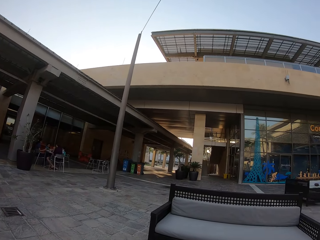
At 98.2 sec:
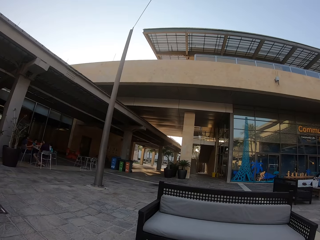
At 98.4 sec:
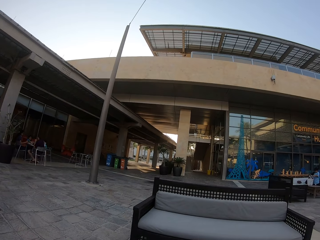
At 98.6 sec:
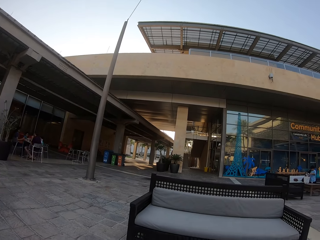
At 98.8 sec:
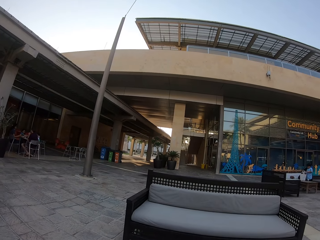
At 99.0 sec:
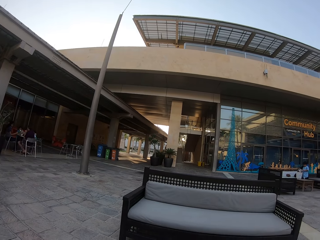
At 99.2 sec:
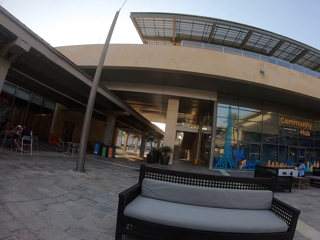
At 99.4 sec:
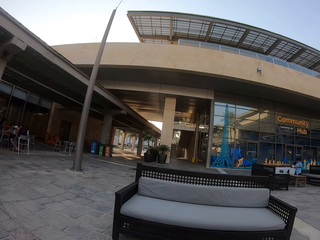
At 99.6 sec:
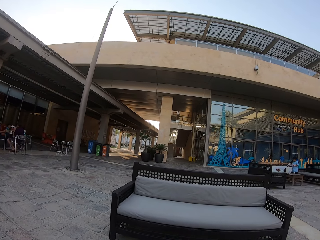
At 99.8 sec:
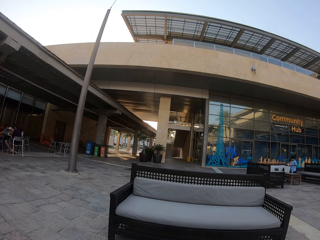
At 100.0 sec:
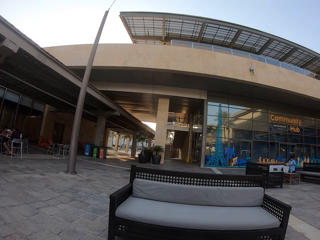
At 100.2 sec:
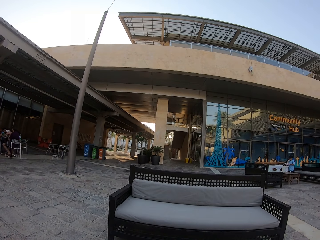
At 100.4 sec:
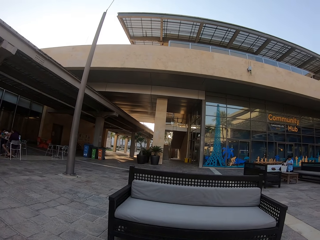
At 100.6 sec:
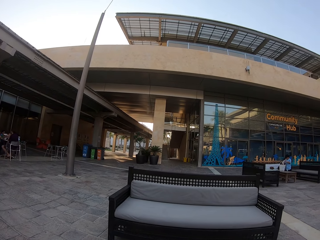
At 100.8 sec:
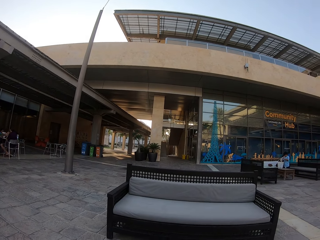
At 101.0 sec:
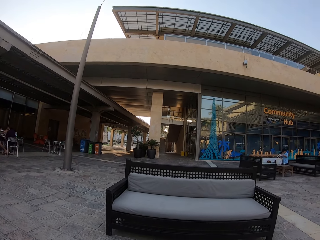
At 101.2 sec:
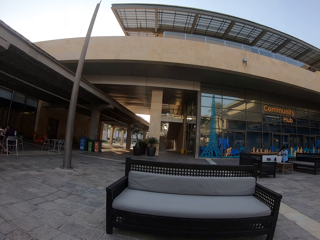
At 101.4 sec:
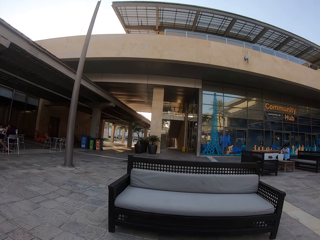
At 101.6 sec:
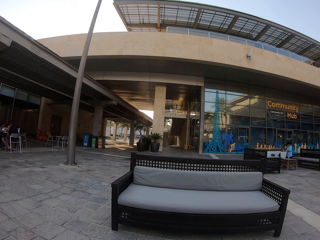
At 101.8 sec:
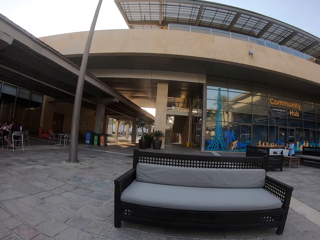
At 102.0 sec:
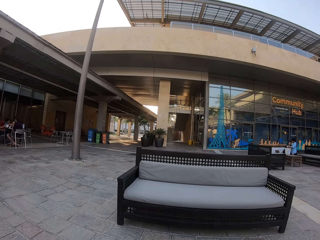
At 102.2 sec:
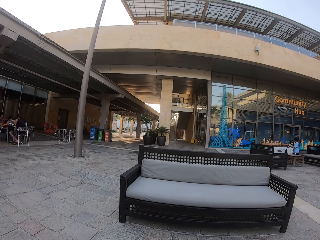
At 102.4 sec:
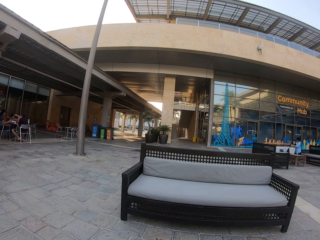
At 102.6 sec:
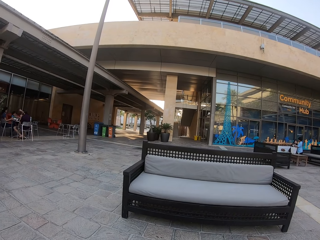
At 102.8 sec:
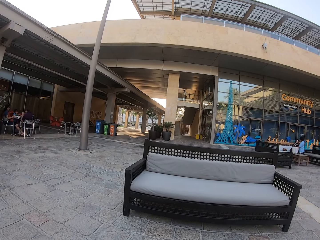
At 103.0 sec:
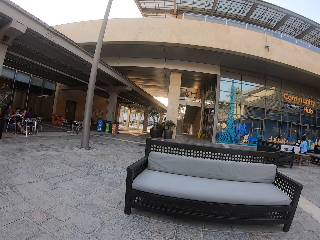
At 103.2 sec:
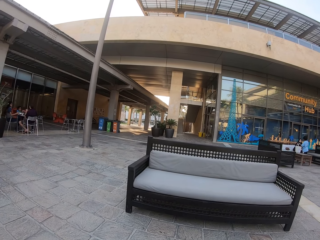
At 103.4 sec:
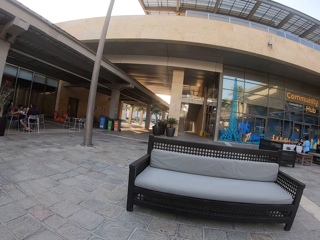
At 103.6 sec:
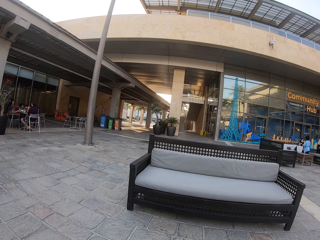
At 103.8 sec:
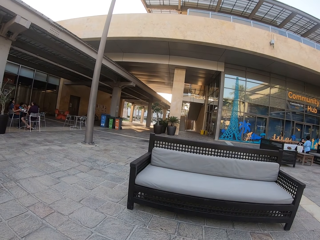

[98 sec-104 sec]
The camera wearer looks around.

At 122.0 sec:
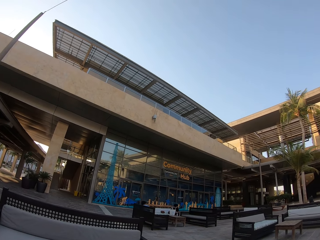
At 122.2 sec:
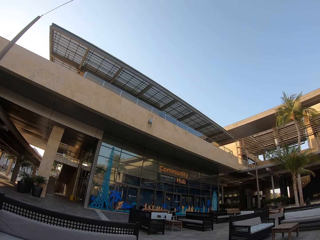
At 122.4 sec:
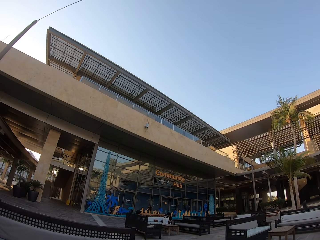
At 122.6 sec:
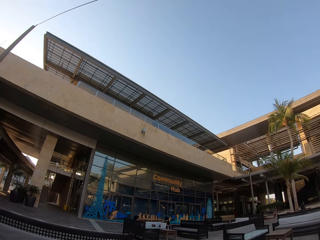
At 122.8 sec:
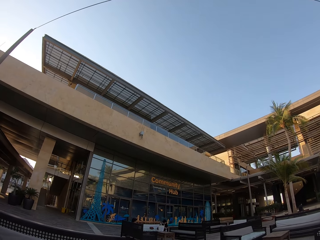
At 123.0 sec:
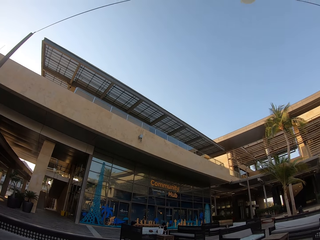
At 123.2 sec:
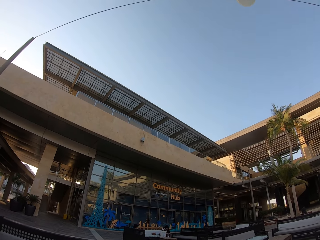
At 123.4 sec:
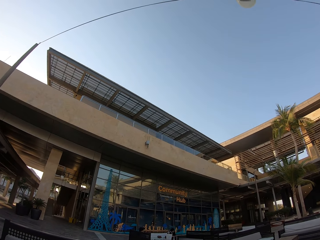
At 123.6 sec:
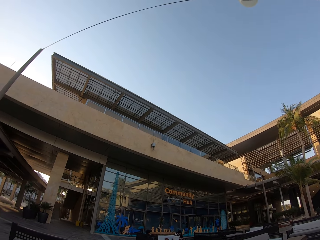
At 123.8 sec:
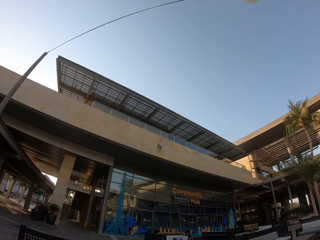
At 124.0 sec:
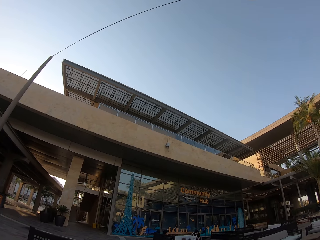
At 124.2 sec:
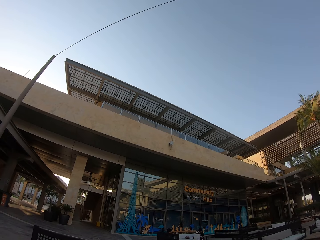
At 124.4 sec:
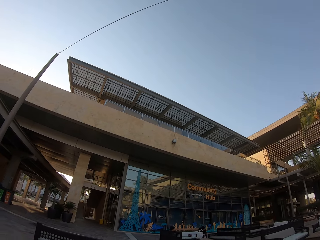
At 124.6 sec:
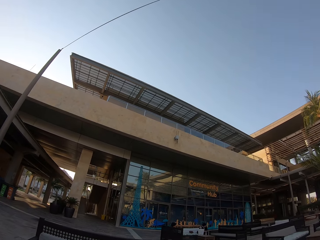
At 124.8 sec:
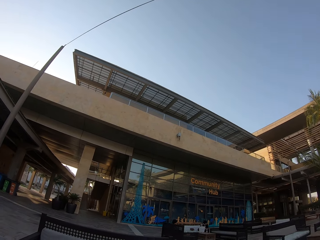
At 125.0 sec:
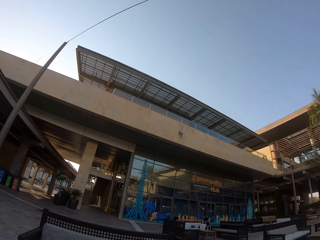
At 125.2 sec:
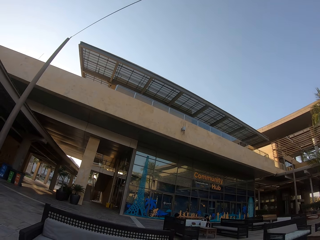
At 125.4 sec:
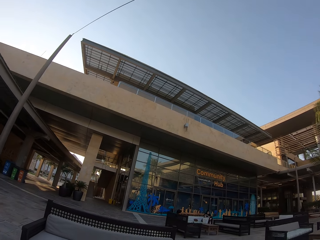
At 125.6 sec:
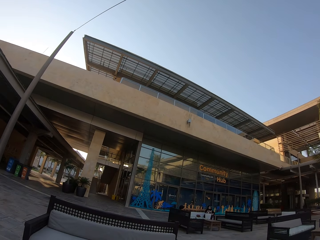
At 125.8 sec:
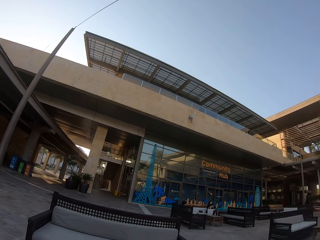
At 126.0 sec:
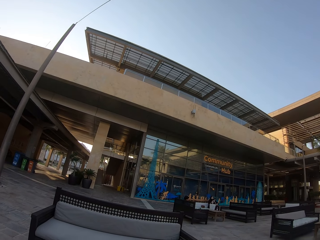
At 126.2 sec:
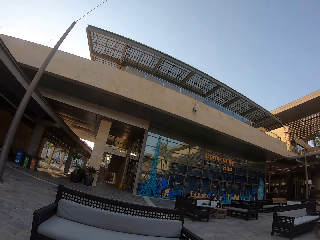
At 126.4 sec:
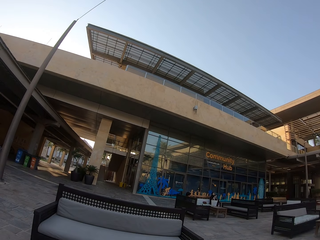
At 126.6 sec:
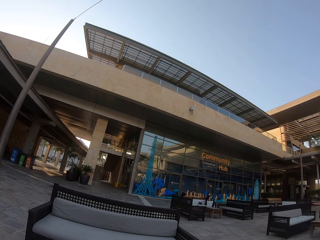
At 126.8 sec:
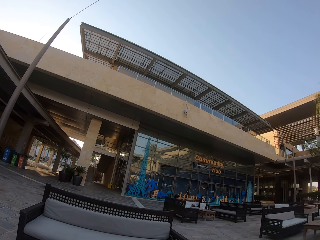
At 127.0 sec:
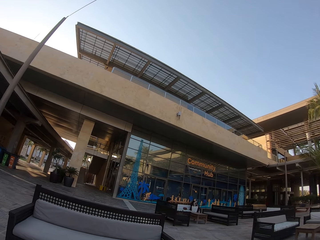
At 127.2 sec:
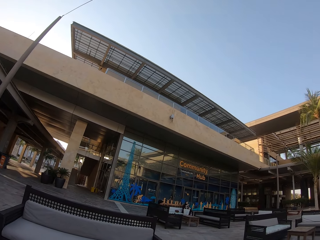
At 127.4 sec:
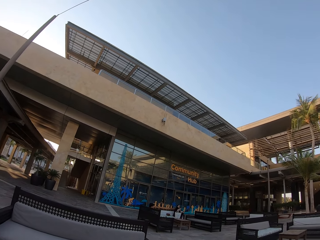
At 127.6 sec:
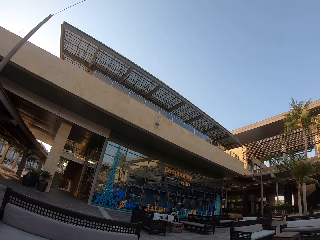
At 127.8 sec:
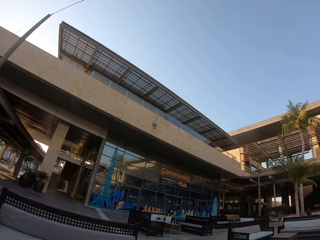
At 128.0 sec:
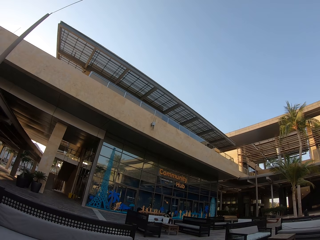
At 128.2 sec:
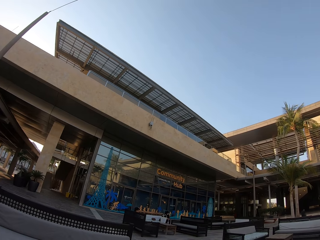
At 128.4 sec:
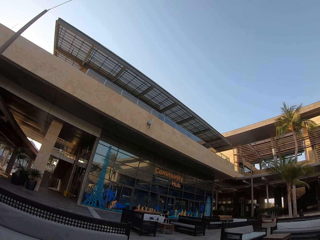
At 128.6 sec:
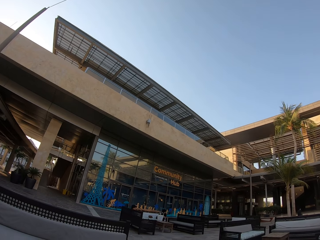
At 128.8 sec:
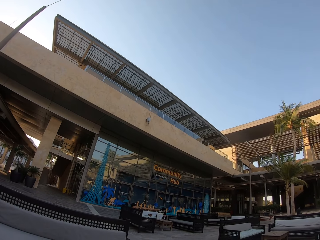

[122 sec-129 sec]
The camera wearer looks at the sky.

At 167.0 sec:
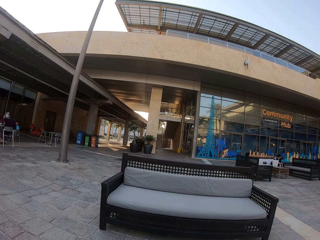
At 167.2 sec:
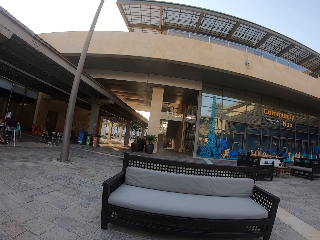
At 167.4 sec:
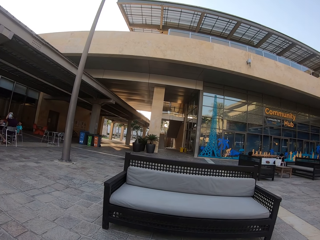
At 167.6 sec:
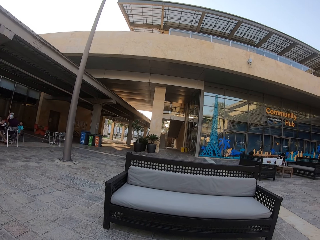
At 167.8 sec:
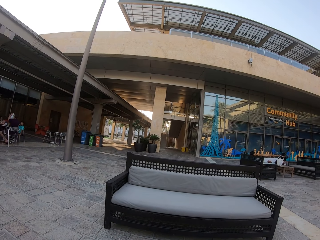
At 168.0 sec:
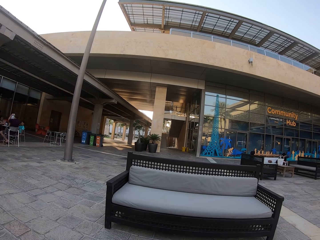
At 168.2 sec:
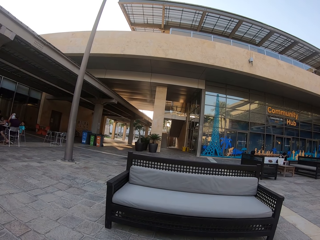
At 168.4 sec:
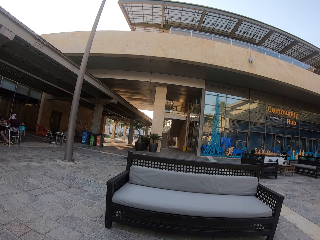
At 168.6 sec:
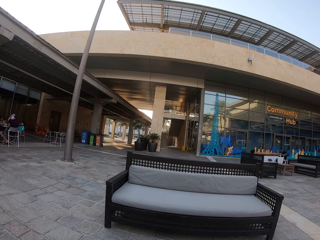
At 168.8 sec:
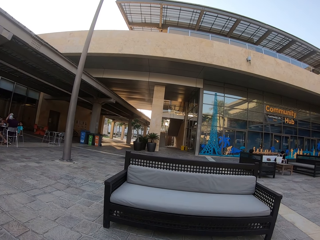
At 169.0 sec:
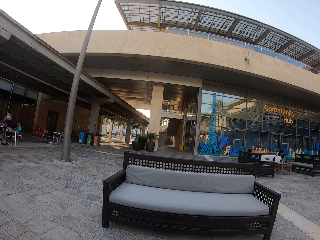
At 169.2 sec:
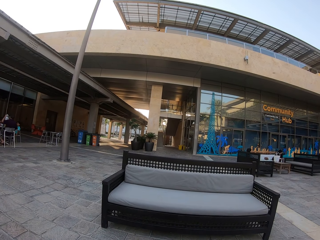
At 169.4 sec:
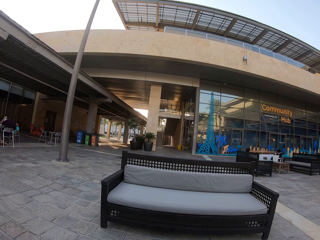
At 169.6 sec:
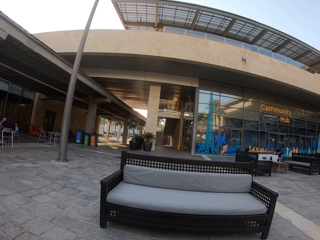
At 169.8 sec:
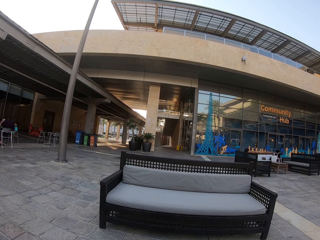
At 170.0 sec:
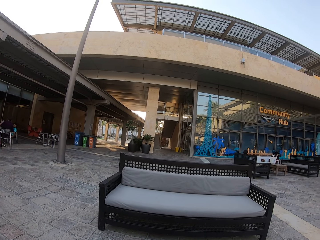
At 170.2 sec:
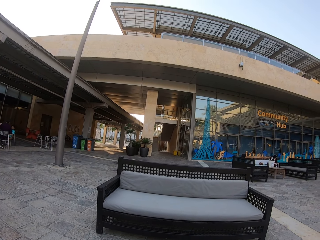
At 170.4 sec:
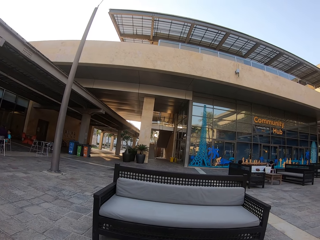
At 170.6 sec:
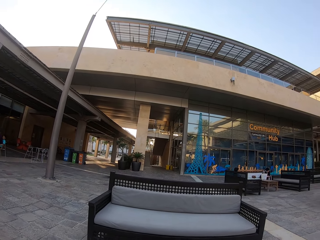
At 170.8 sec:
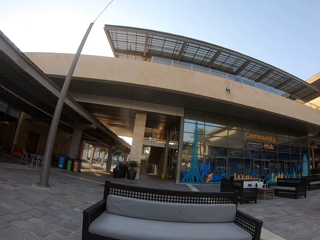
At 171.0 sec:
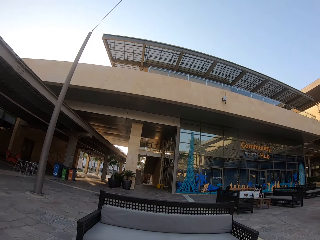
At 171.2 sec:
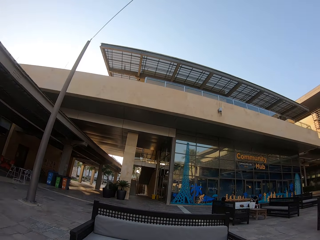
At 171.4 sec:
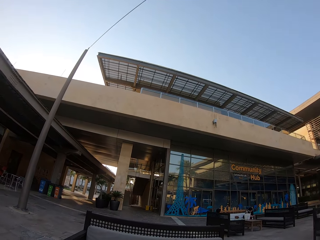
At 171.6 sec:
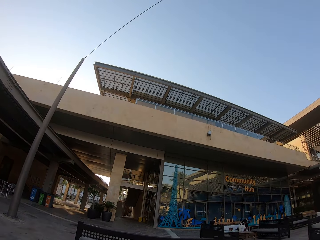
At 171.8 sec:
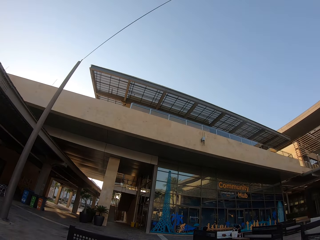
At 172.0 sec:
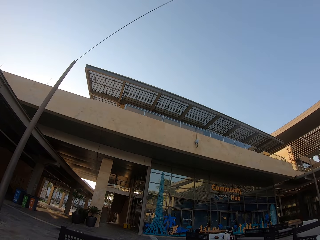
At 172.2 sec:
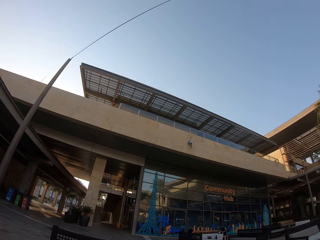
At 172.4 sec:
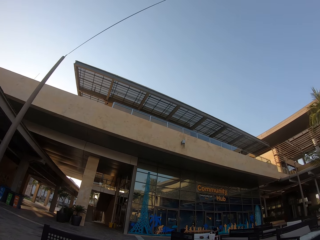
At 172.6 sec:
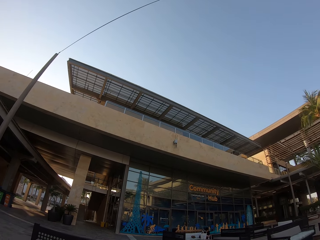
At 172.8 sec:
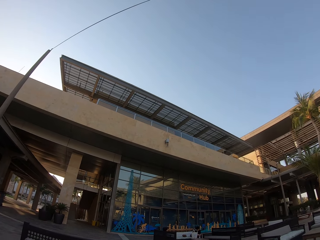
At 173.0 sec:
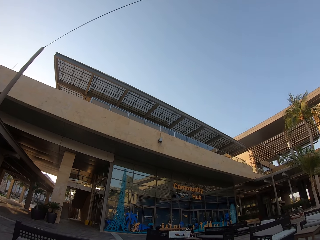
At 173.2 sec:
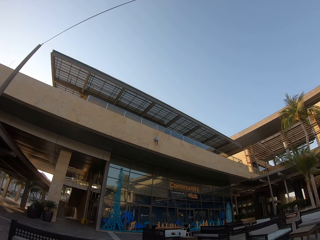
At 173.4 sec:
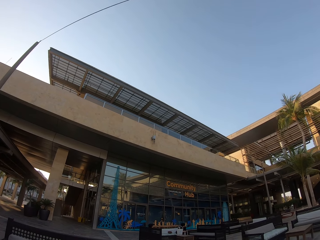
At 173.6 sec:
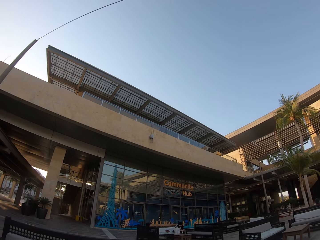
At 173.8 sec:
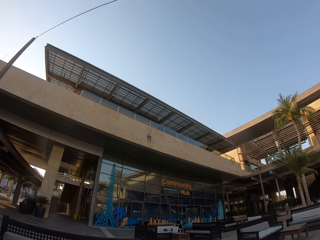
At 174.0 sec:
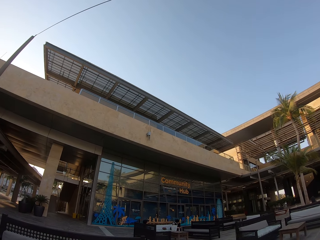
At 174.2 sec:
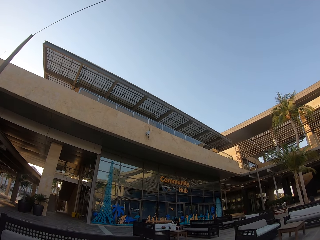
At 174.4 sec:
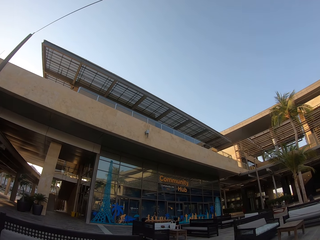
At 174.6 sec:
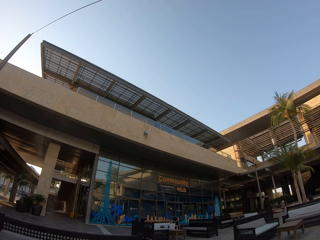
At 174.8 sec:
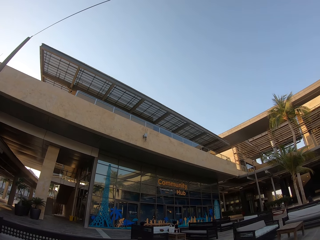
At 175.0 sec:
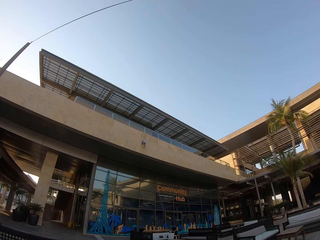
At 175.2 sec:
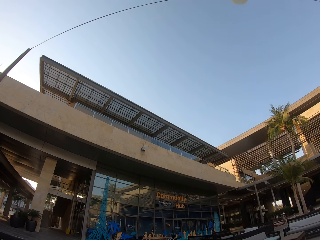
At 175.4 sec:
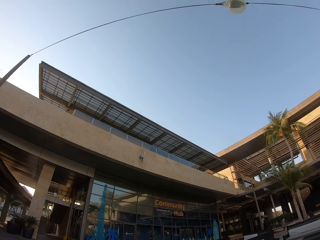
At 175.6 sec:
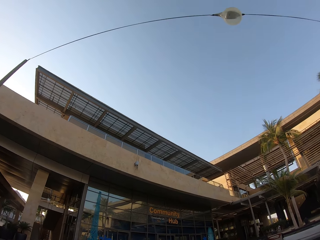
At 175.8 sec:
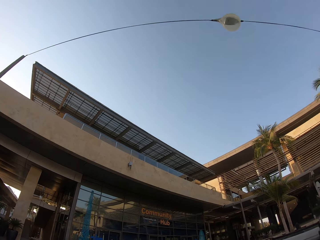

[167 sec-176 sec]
The camera wearer looks at the community hub. They look at the sky.
